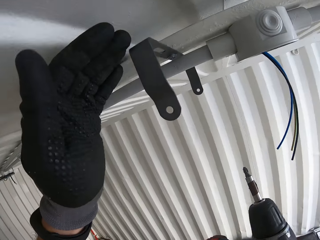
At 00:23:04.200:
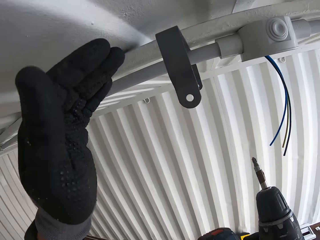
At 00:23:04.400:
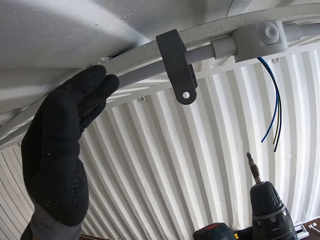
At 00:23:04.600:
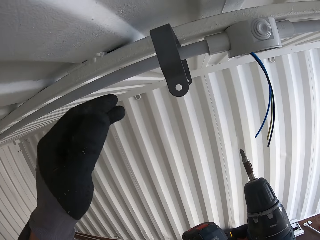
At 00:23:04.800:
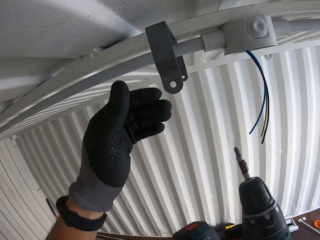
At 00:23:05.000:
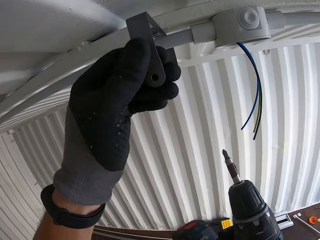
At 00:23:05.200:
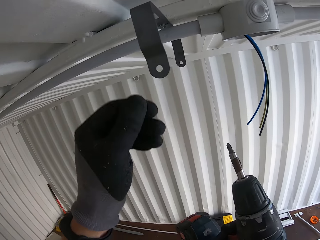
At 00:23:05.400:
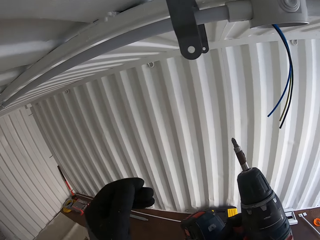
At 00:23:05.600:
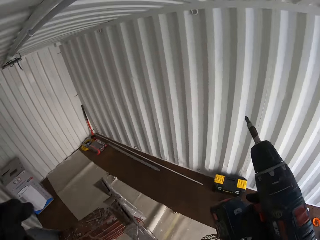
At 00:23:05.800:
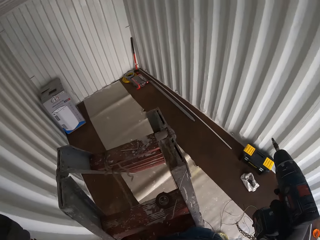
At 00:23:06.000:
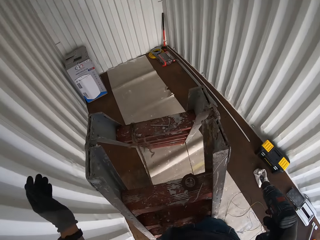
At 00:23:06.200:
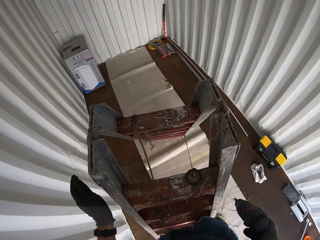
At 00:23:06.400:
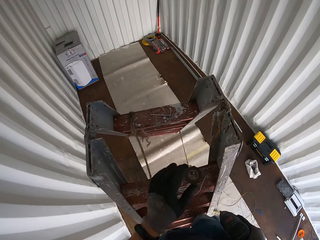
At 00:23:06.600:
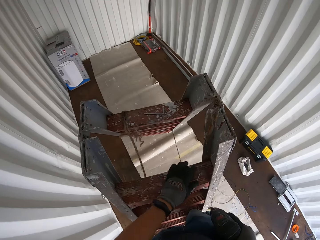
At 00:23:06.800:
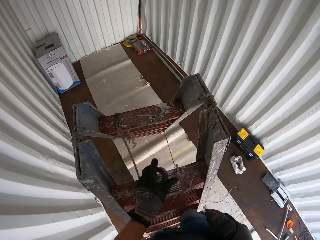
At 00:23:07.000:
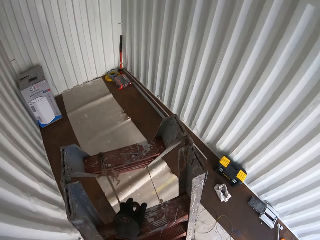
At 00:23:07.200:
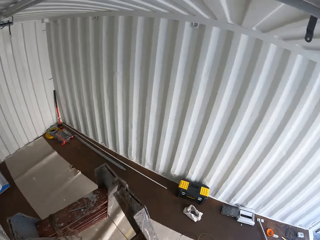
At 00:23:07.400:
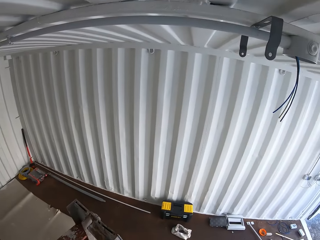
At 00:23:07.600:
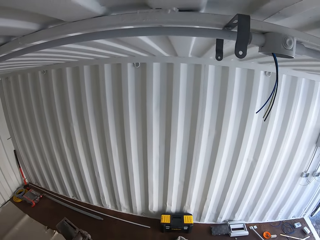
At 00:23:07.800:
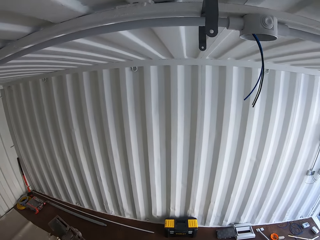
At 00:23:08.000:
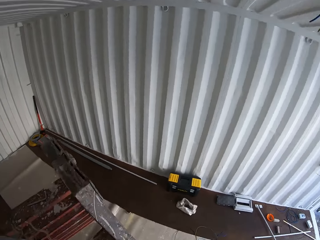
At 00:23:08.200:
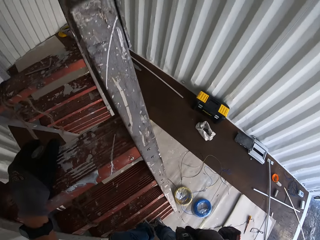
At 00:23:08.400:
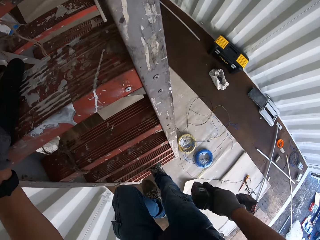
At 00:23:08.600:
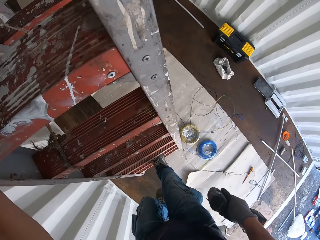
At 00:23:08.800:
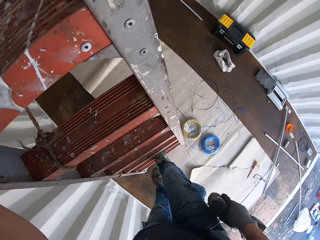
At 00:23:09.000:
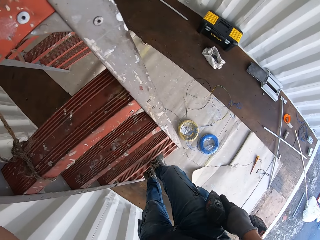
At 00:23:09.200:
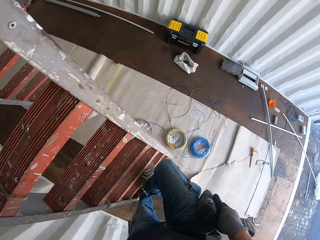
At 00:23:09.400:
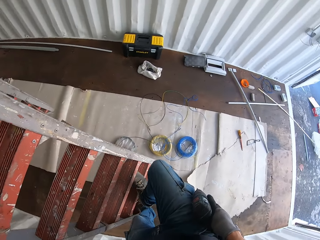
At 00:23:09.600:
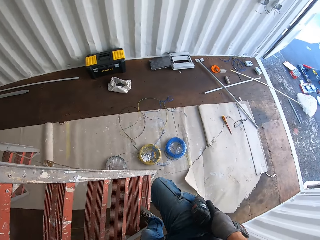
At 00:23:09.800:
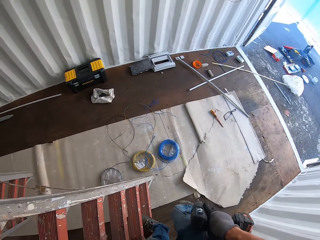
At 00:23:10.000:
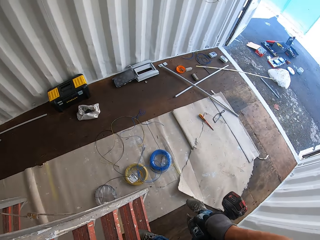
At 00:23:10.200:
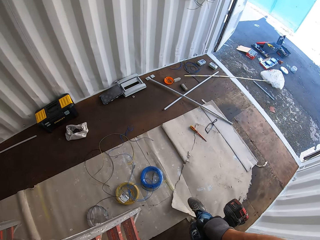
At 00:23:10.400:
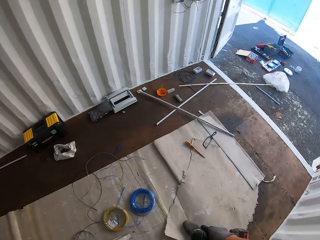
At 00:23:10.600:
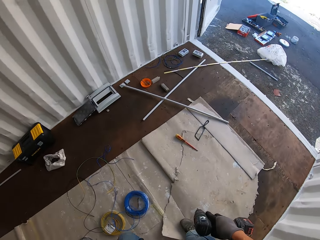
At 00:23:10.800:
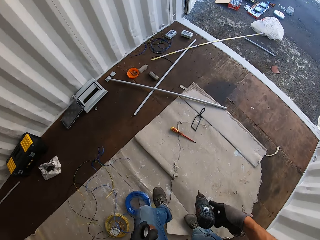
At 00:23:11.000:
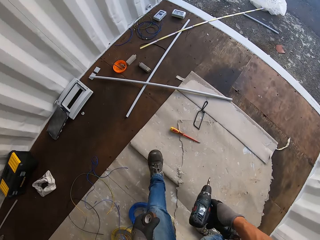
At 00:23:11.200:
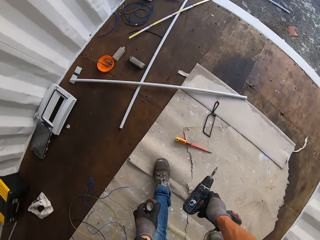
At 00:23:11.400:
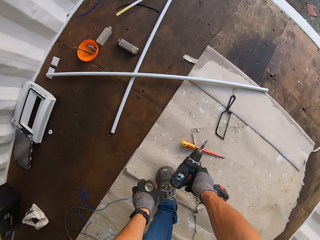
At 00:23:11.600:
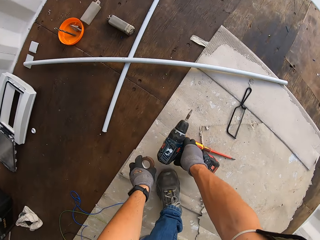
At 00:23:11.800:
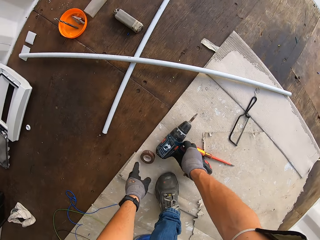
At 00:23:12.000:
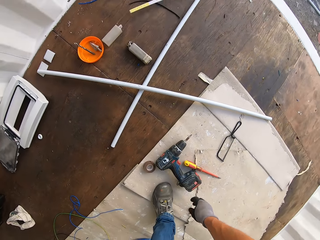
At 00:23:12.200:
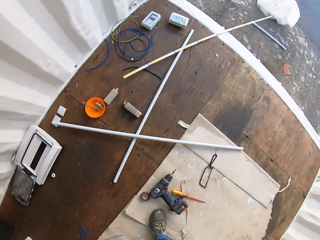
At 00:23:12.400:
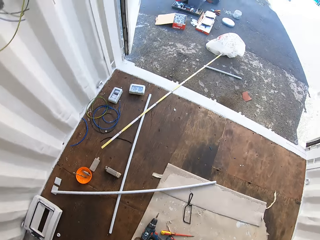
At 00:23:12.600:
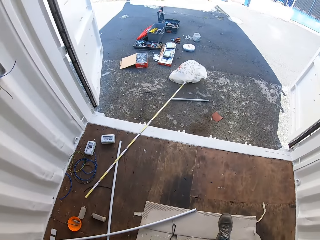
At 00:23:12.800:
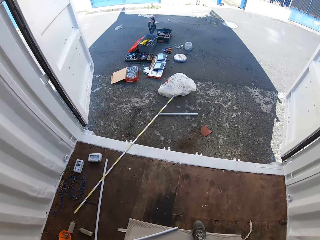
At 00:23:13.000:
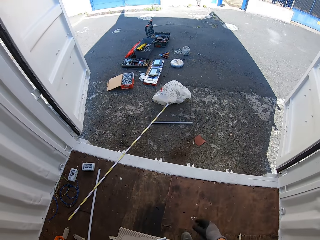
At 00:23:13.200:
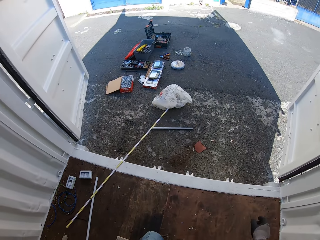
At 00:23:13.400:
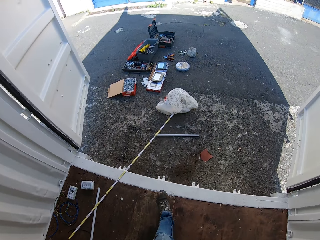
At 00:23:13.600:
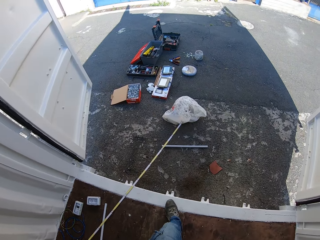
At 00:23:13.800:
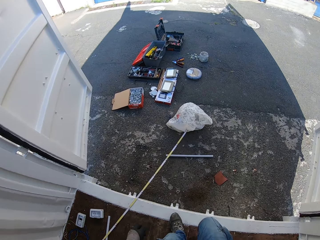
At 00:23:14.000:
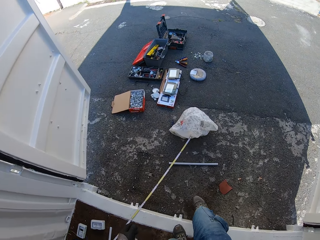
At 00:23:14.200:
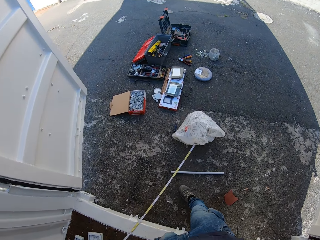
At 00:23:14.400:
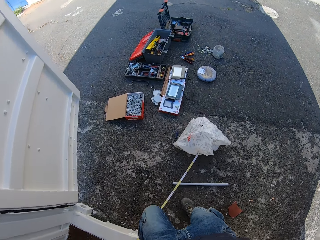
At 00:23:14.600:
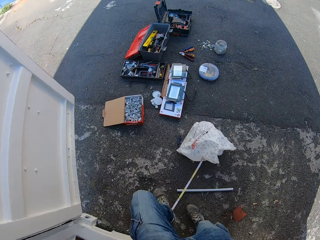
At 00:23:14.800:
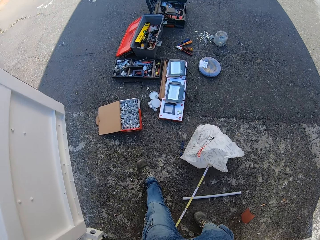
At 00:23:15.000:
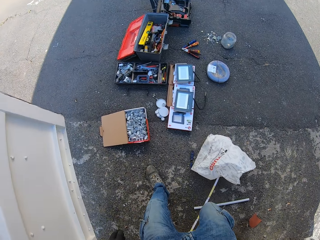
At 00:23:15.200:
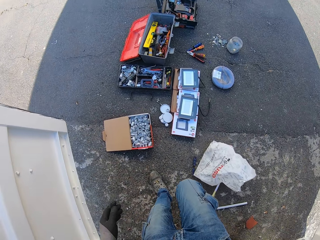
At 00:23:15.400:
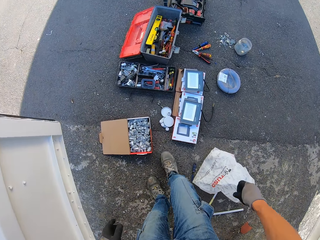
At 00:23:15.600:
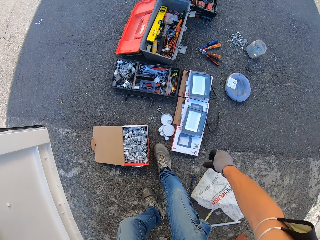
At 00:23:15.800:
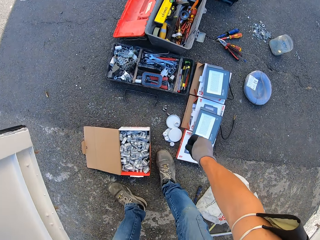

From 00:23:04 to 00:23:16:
The camera wearer looks at the metal light holder. They climb down the ladder. They pick up a black or brown tape from the ladder. They put the drill and the tape on the ground. They walk around the container.

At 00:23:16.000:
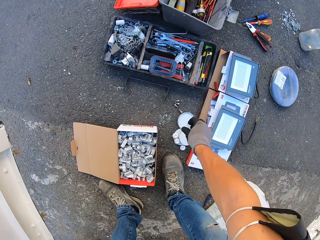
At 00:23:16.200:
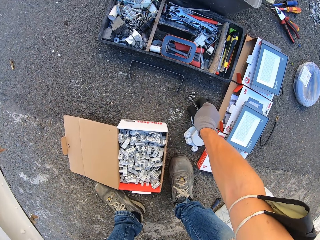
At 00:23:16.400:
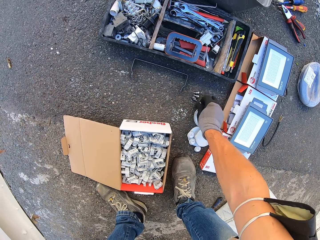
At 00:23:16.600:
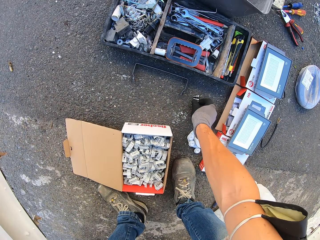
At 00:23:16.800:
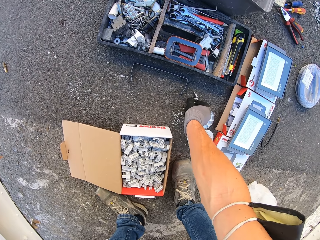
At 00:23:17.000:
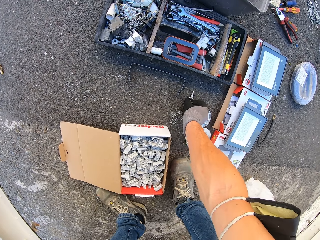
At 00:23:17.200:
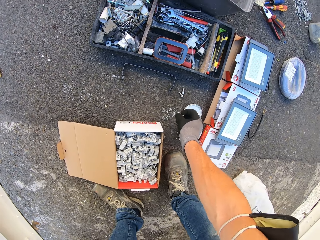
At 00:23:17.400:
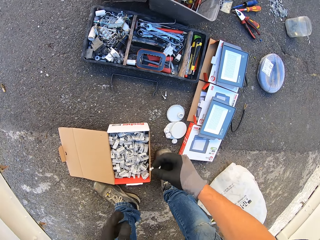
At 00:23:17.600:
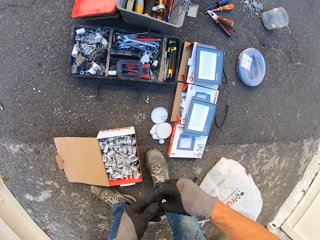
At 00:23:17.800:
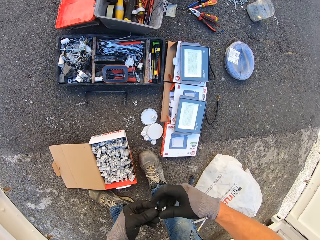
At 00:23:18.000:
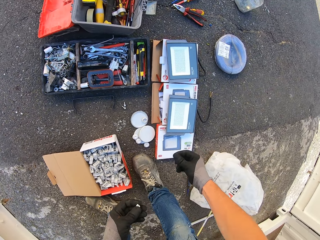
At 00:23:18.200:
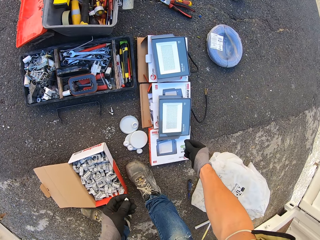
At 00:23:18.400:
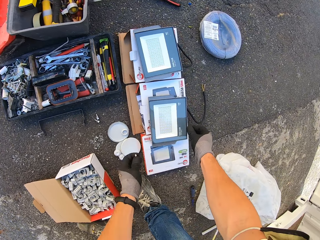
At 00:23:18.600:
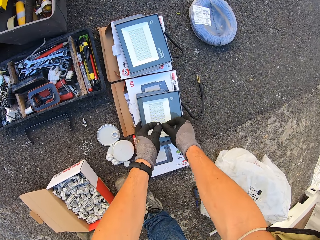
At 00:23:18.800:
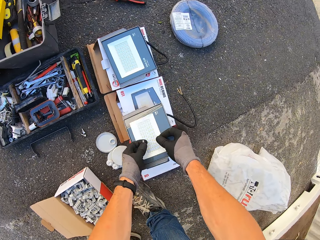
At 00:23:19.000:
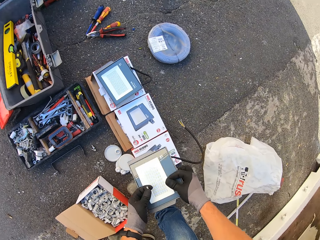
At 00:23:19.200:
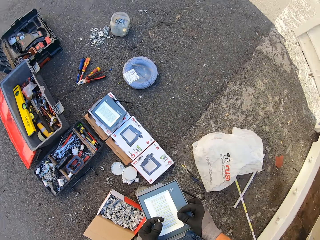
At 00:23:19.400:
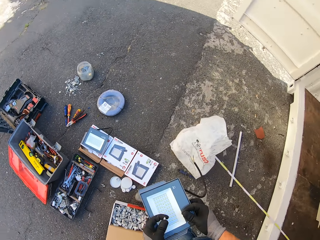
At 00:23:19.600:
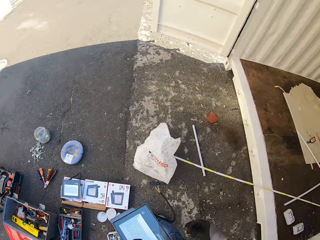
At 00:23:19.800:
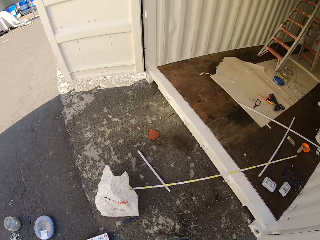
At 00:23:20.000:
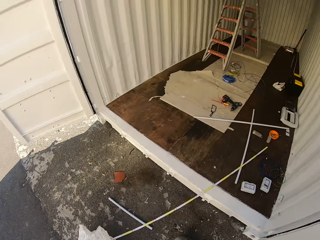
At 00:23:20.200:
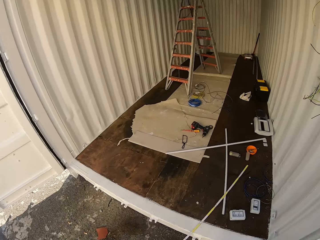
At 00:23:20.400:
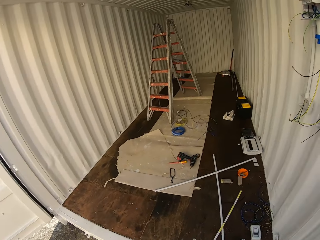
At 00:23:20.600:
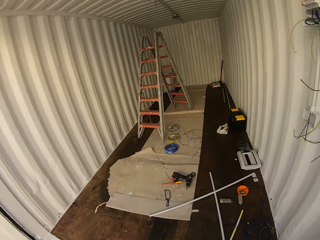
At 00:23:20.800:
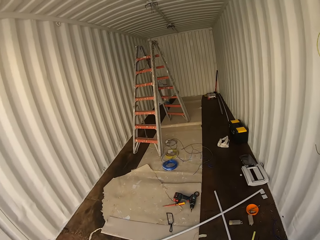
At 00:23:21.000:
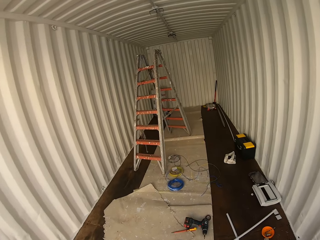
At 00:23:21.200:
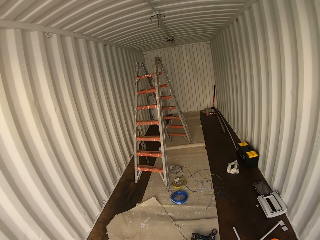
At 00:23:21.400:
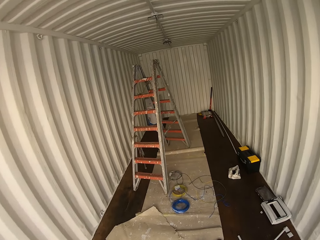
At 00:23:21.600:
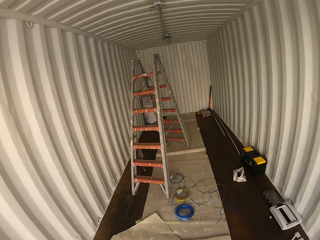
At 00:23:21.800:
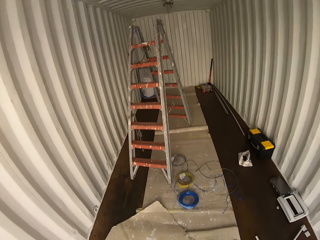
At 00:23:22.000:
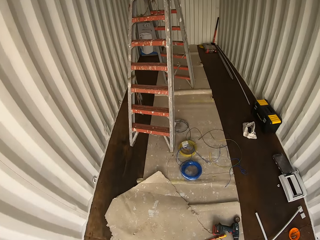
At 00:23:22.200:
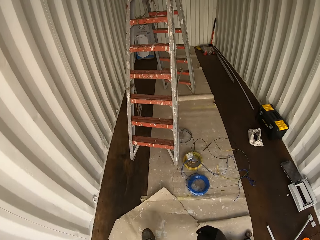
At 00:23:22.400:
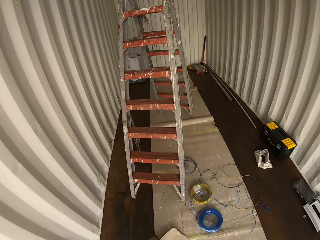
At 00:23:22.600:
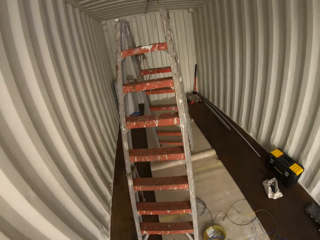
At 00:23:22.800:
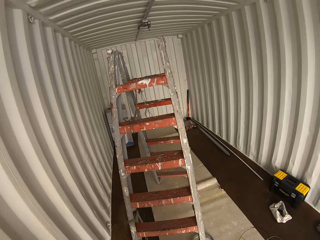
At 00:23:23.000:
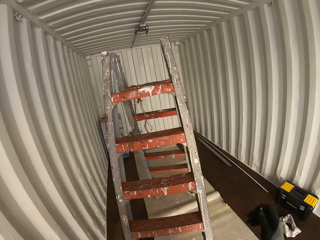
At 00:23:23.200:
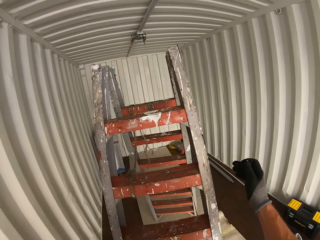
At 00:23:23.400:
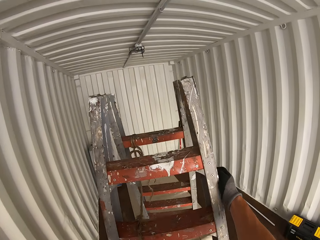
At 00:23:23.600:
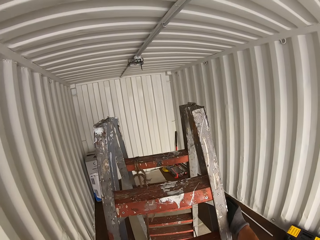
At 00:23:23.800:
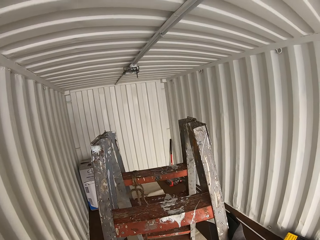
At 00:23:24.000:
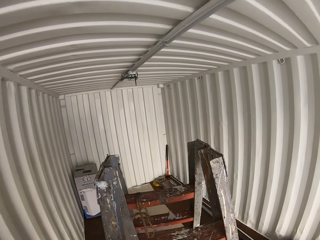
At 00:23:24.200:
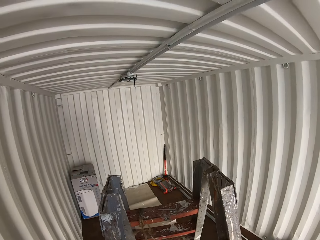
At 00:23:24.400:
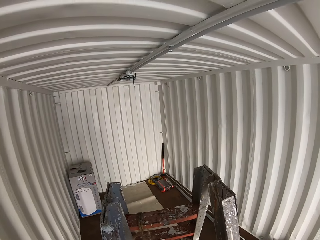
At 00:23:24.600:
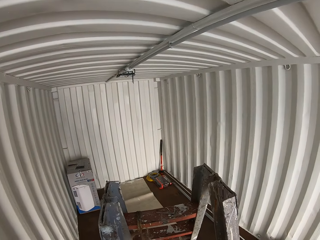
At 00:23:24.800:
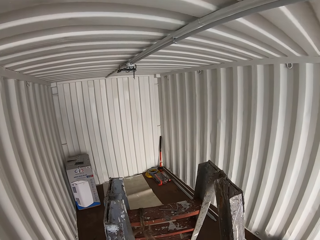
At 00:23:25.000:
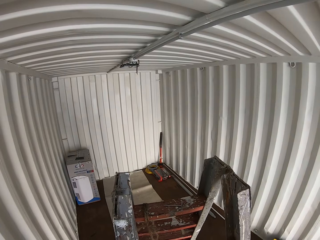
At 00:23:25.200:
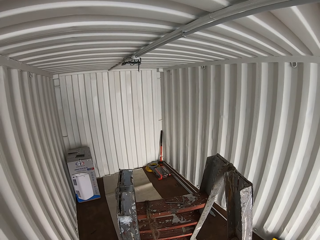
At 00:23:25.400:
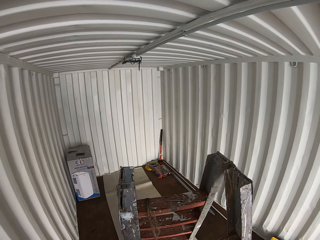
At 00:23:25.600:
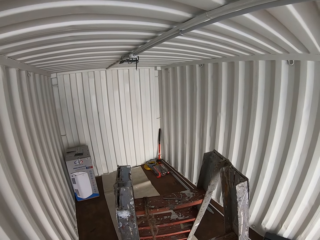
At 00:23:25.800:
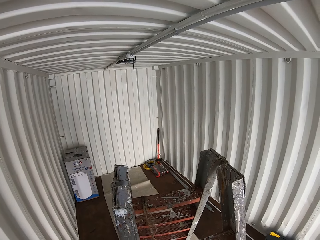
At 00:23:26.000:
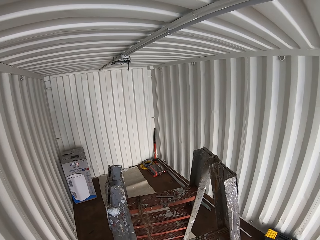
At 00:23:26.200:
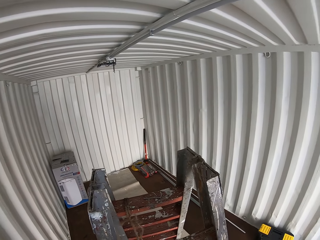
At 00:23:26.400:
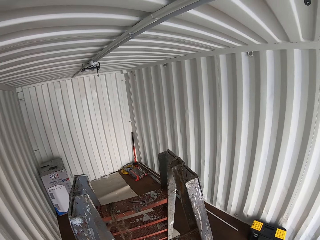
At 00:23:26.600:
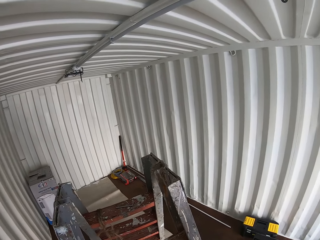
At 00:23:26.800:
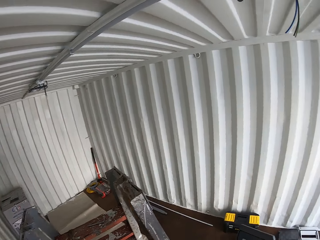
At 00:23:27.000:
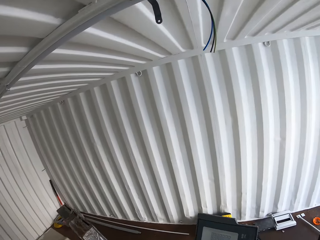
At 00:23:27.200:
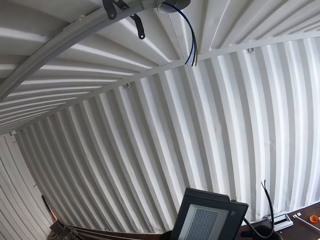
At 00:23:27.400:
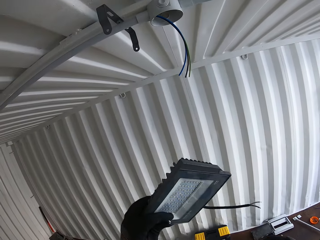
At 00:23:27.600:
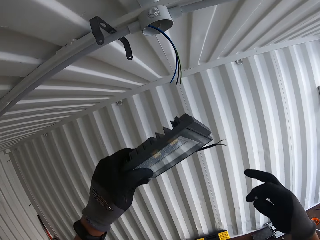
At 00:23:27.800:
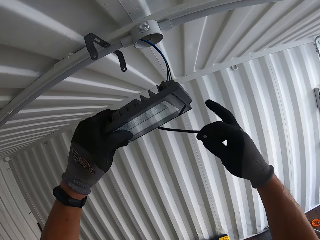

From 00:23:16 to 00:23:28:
The camera wearer picks up screws from the ground. They pick up a light bulb from the ground. They walk around the container, walk down the ladder, and look around the container.
